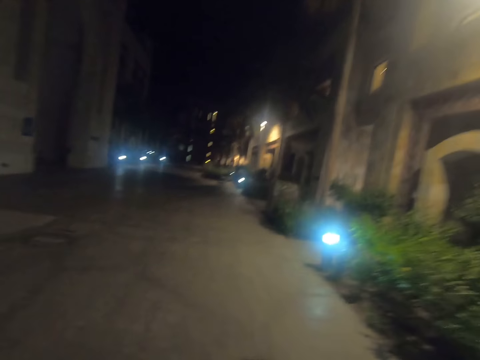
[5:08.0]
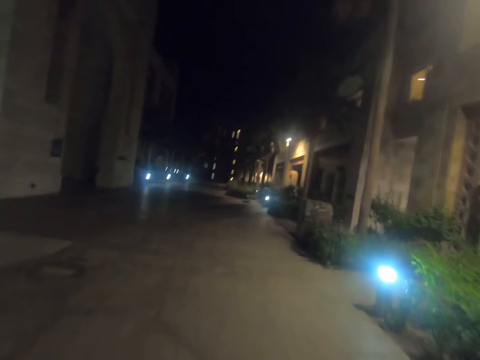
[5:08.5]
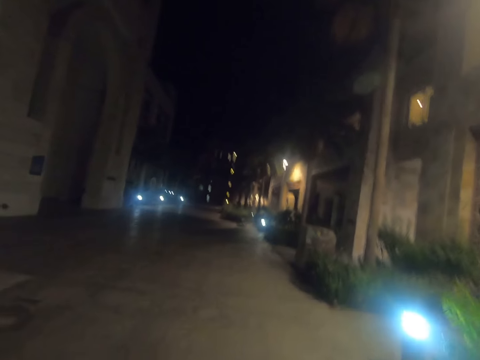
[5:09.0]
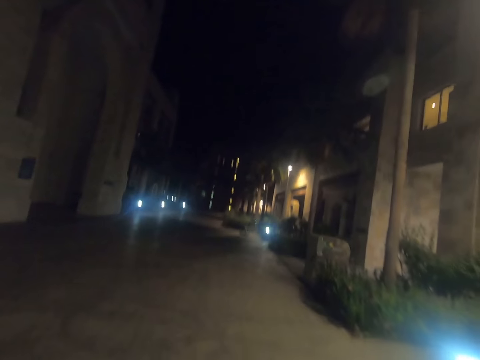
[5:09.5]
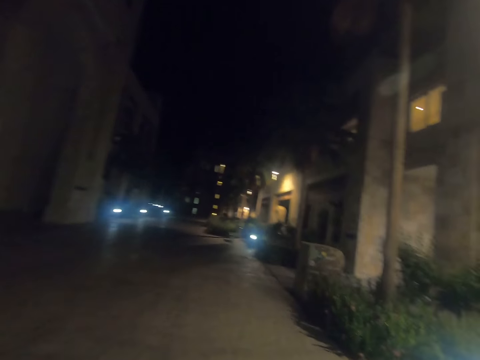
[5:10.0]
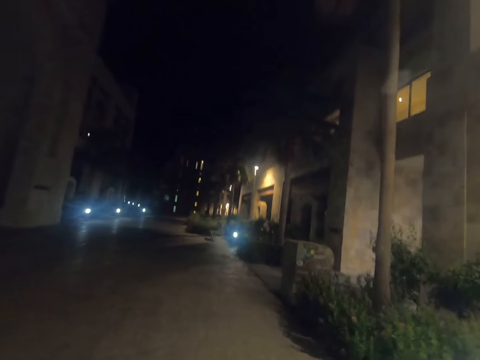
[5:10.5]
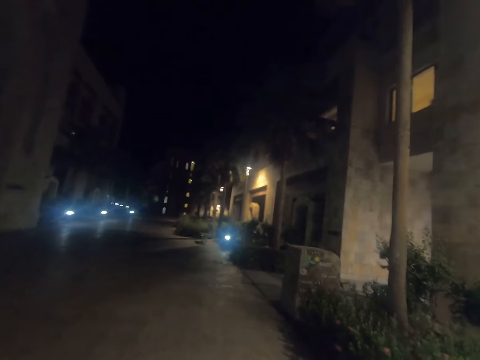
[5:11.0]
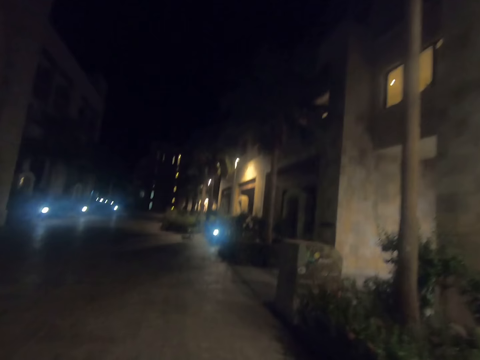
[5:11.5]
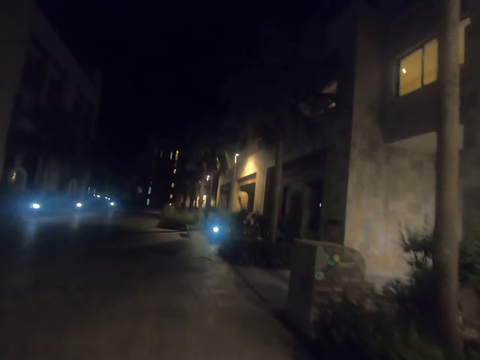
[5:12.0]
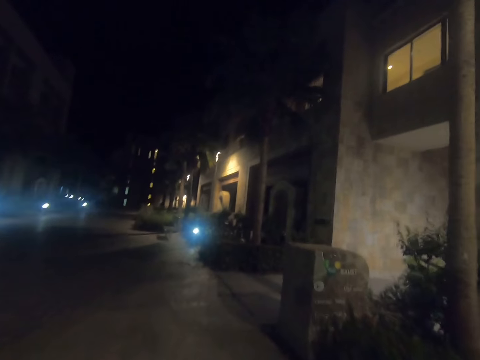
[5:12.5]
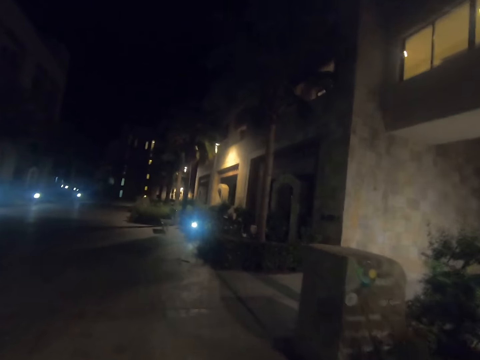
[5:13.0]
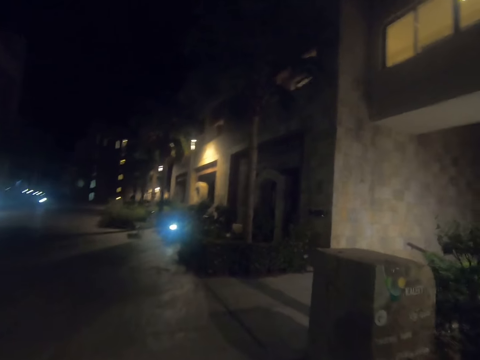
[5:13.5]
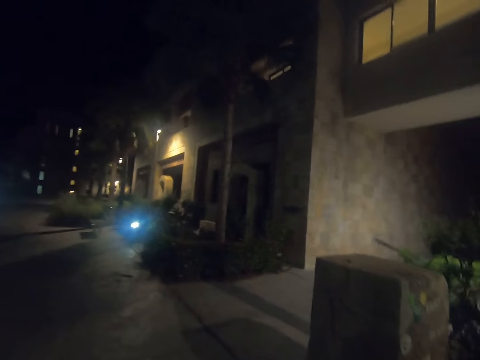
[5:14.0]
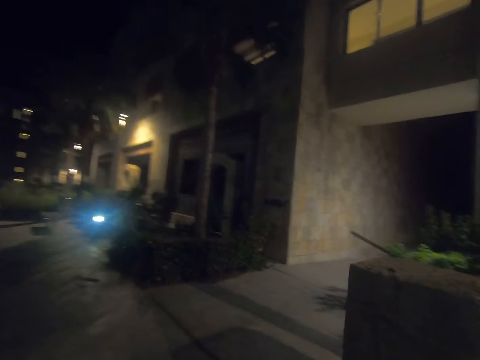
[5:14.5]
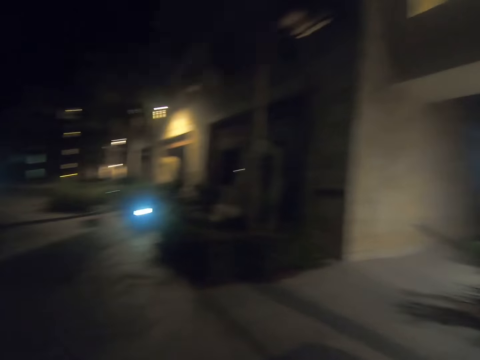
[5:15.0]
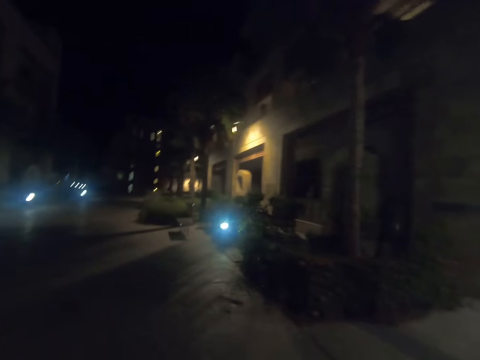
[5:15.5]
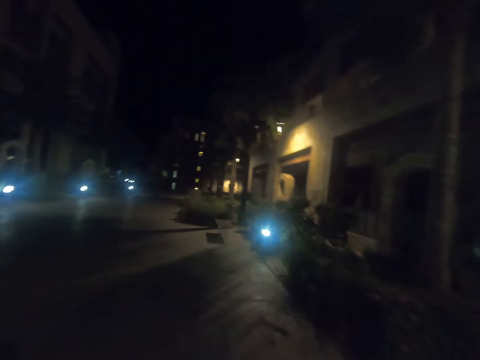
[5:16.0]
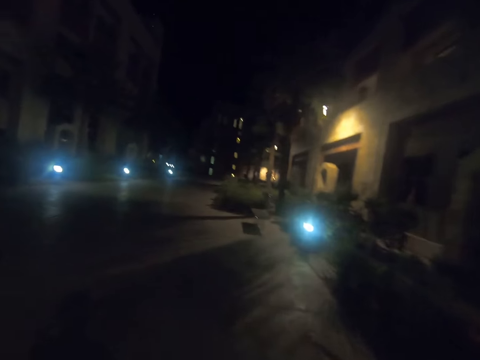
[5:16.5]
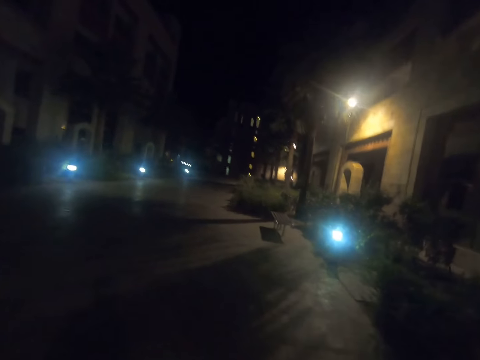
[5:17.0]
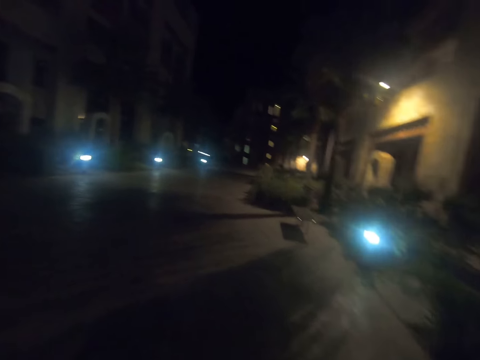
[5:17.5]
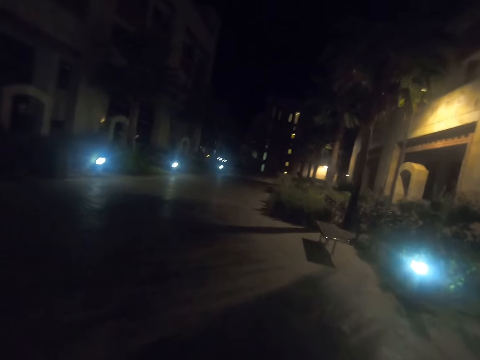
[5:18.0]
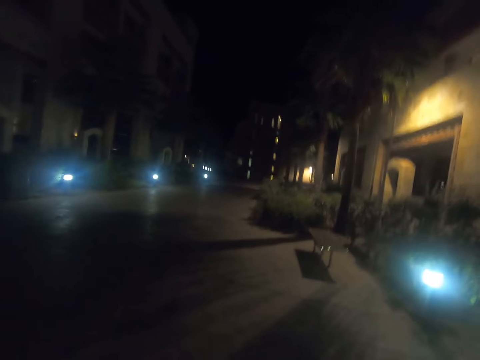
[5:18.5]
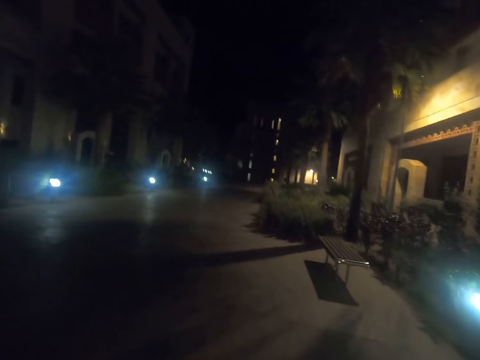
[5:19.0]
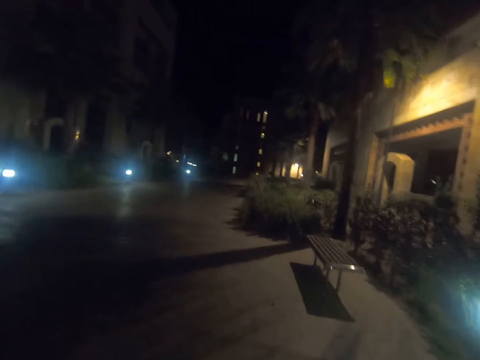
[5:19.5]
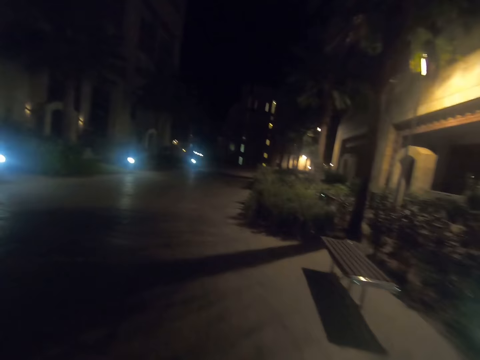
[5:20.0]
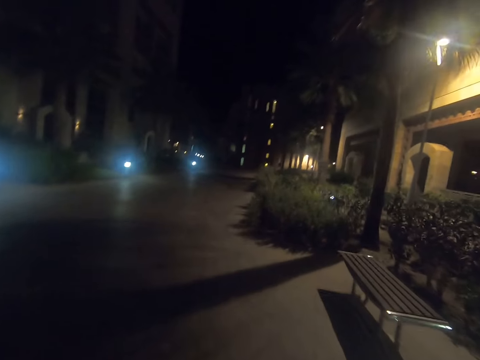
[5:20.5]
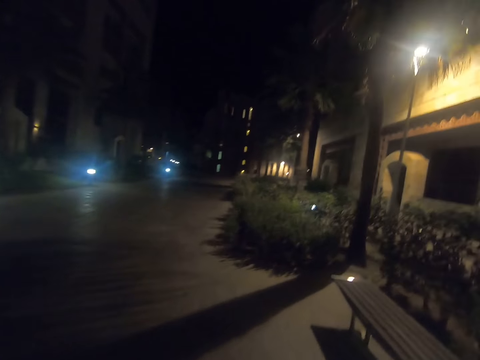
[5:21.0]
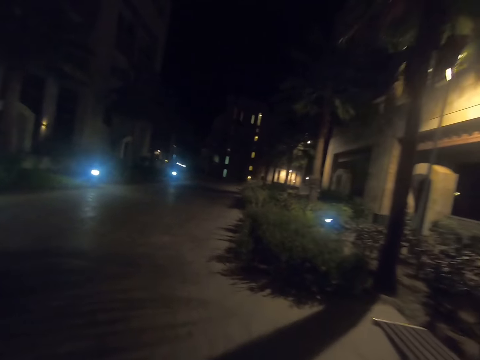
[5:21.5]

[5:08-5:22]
The camera wearer looks aside. They look ahead. They walk along the road.

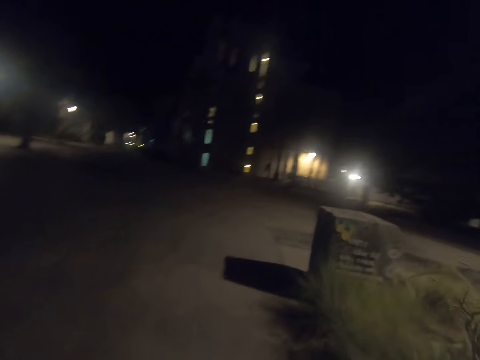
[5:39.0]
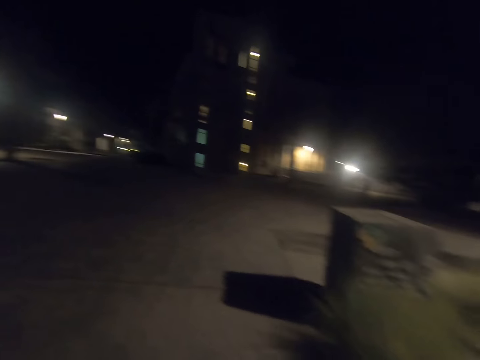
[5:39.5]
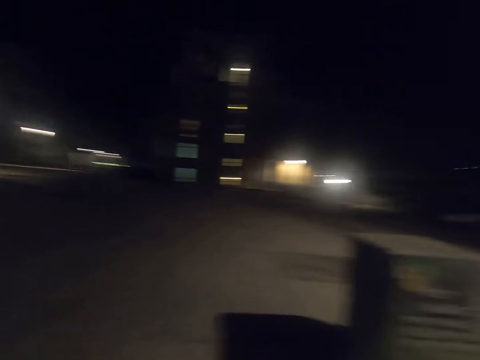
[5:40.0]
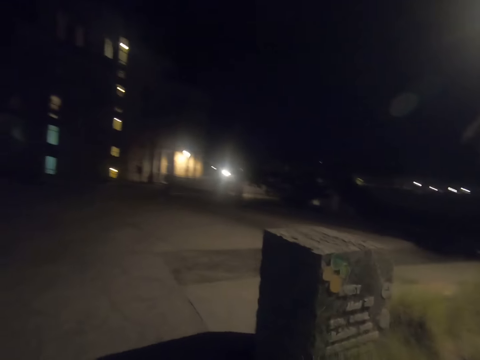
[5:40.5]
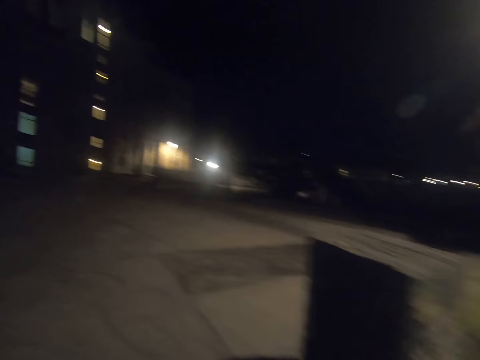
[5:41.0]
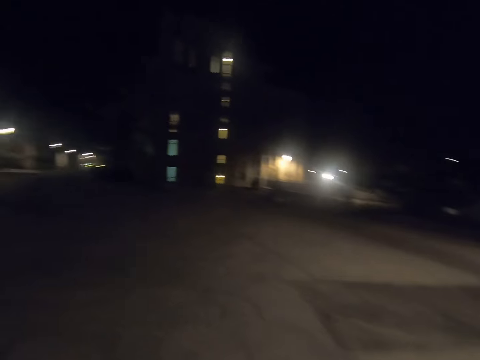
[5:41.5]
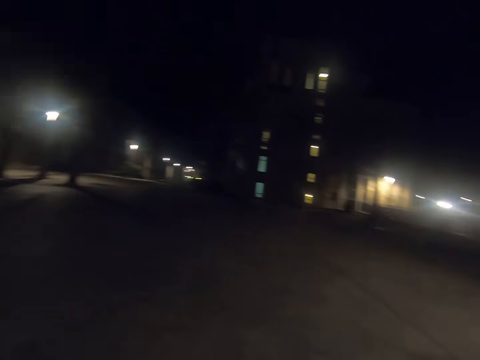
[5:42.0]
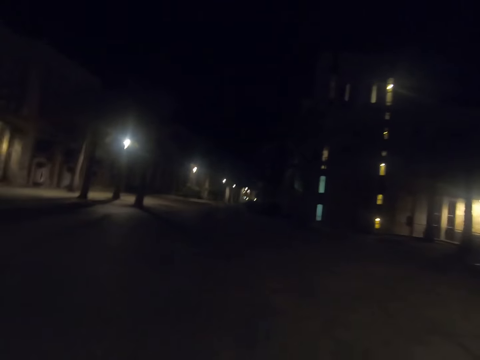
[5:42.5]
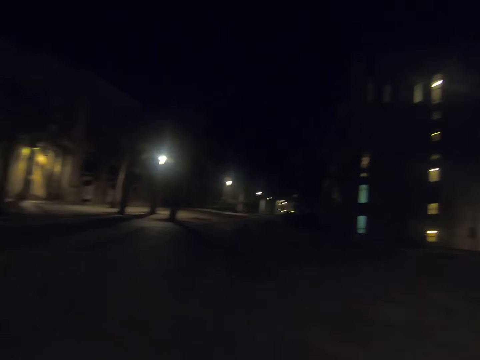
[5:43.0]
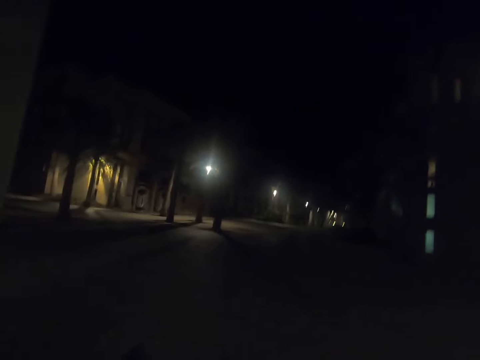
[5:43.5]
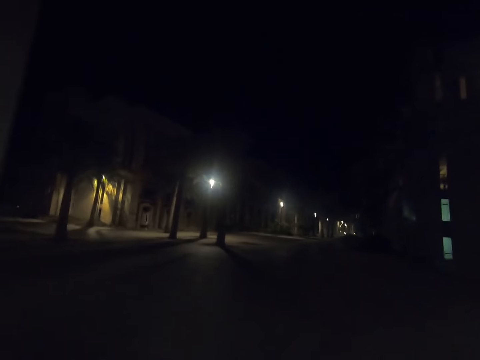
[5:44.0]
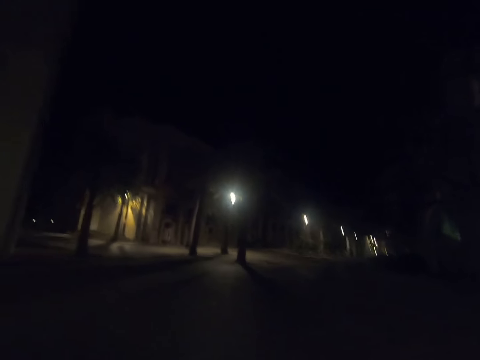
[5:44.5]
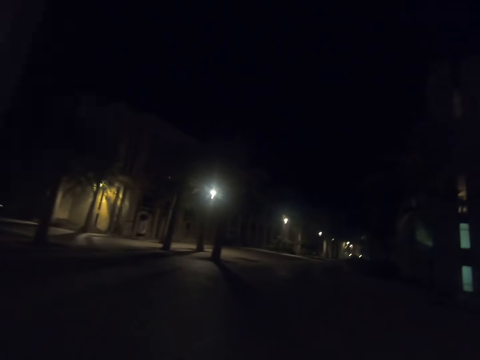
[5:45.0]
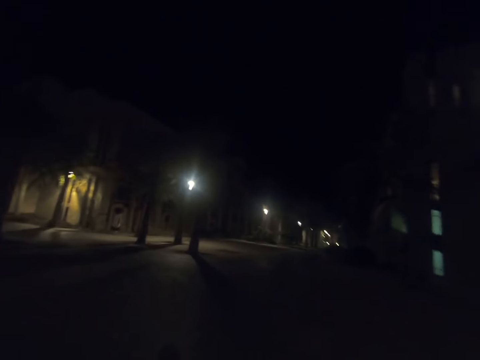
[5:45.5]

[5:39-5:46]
The camera wearer looks around.

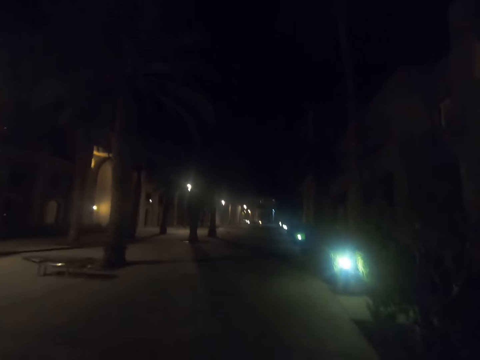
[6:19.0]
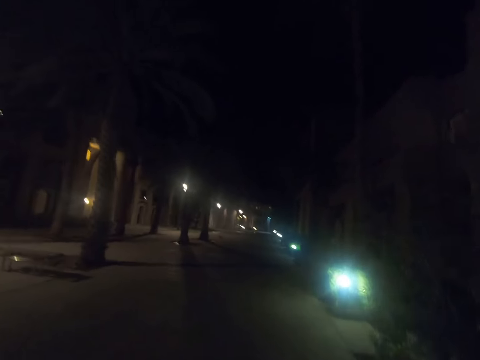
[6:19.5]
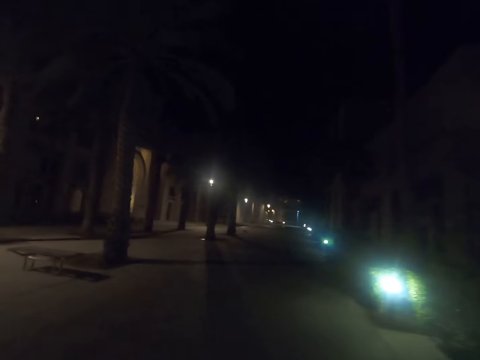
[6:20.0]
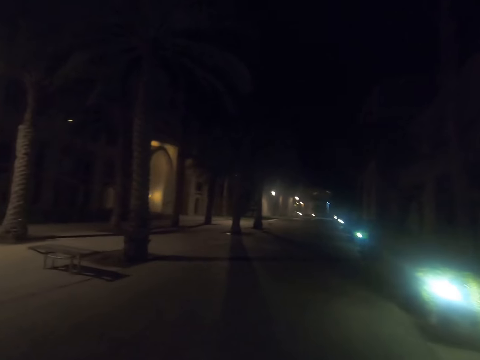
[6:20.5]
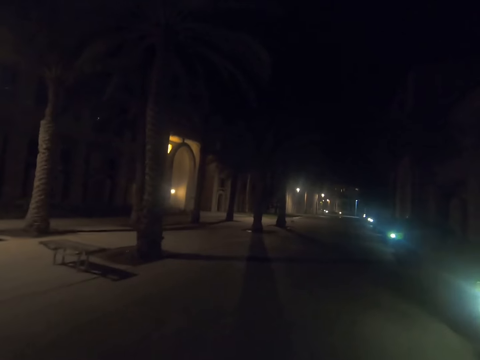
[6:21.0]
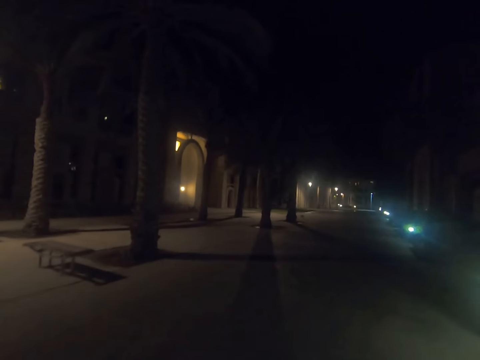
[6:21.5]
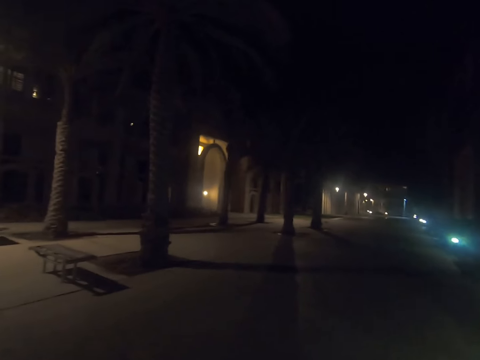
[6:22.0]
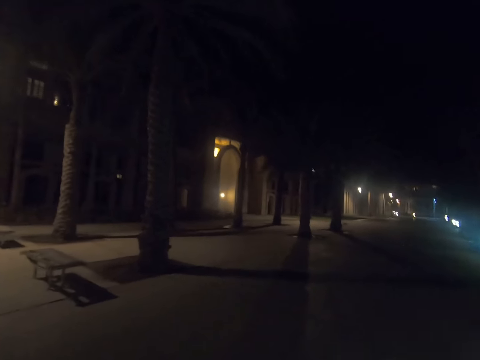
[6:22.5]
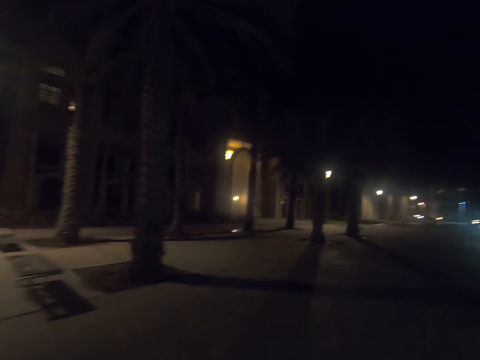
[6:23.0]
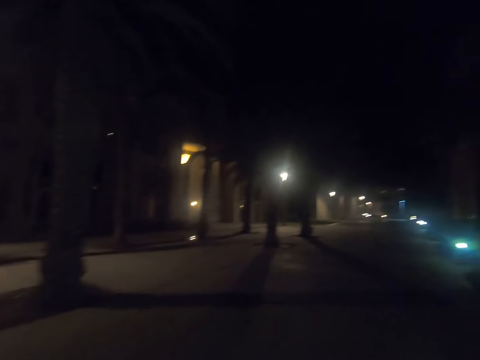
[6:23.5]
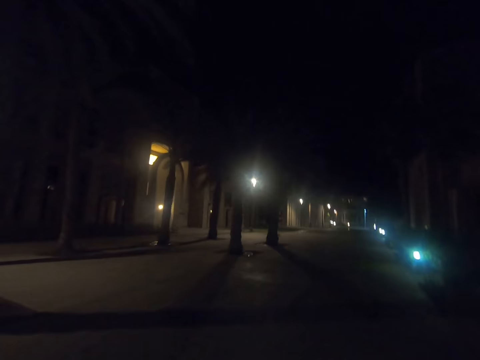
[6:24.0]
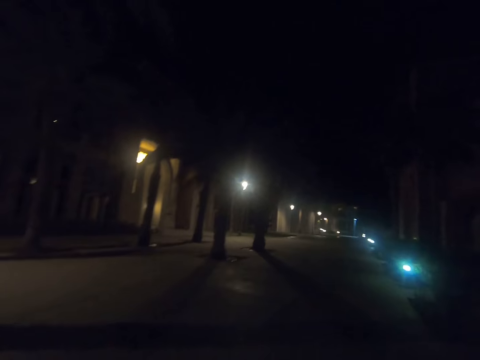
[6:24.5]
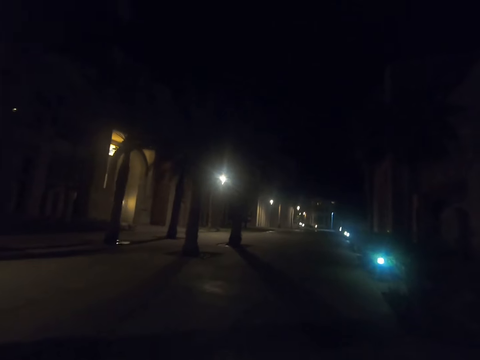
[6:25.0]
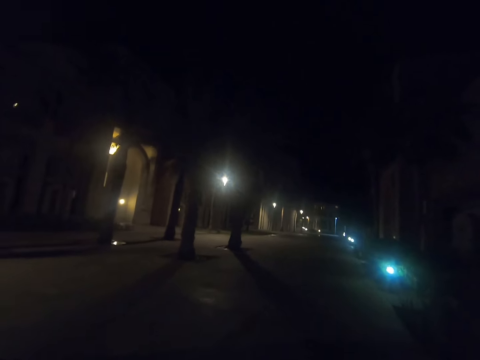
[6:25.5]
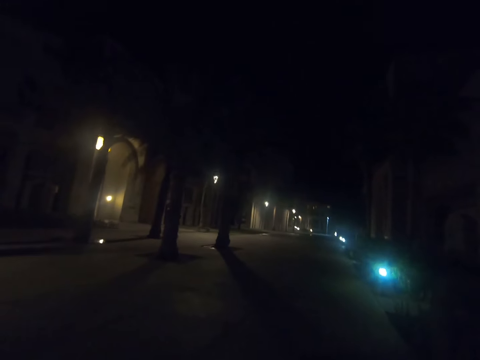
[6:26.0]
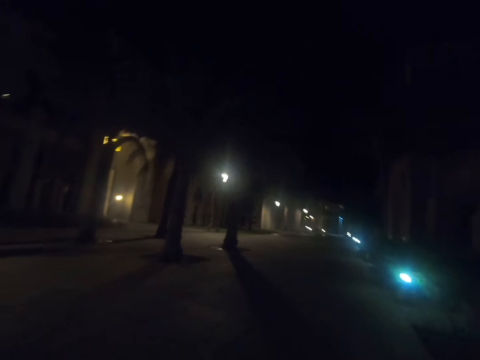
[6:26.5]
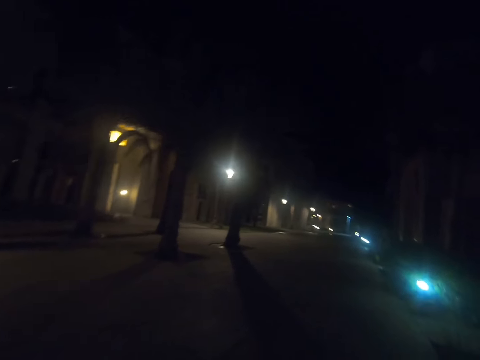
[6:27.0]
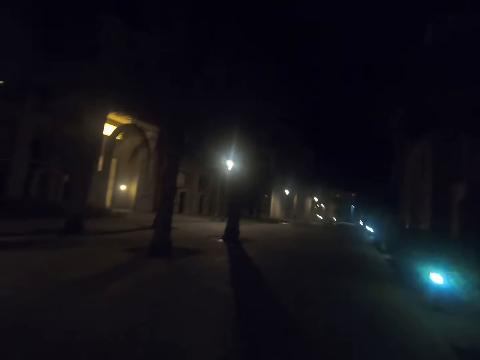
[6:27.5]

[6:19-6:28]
The camera wearer looks aside. They walk along a road.
